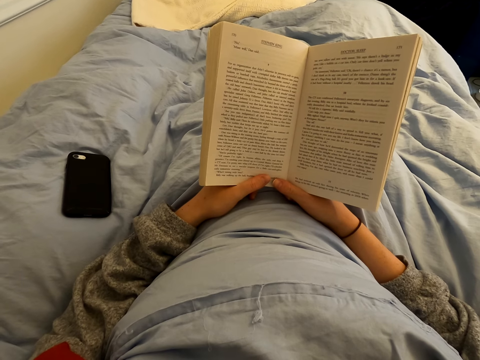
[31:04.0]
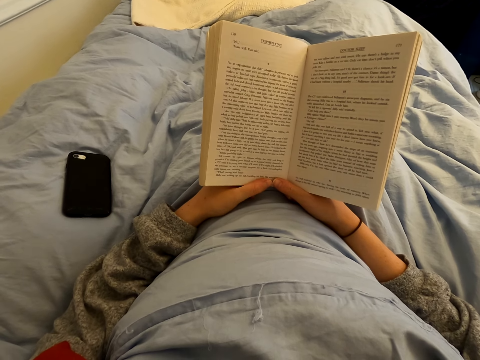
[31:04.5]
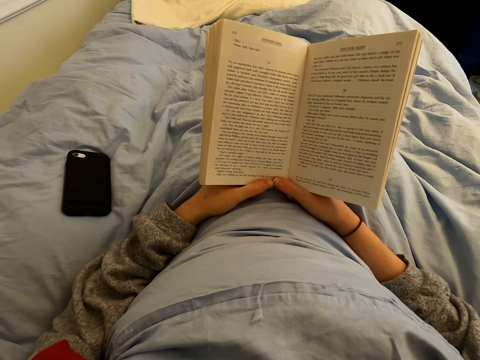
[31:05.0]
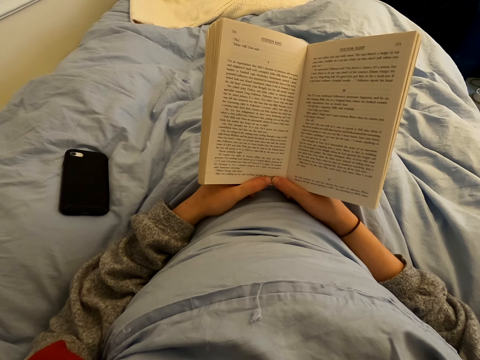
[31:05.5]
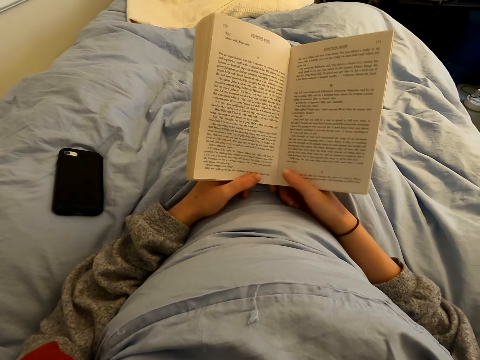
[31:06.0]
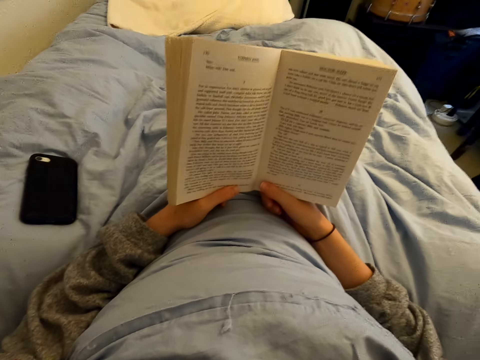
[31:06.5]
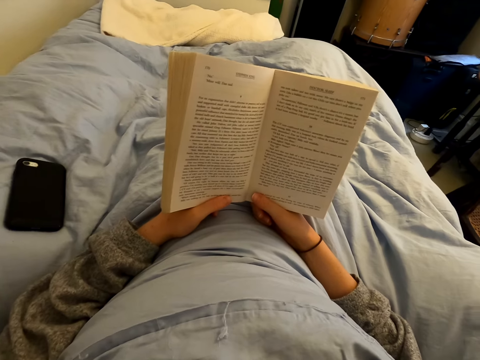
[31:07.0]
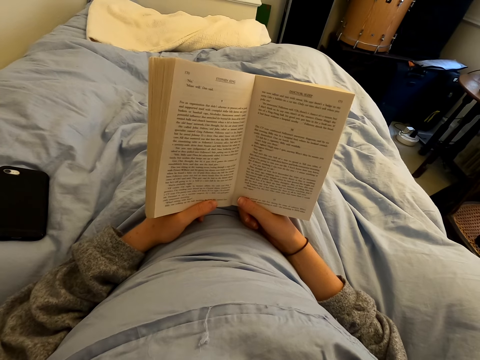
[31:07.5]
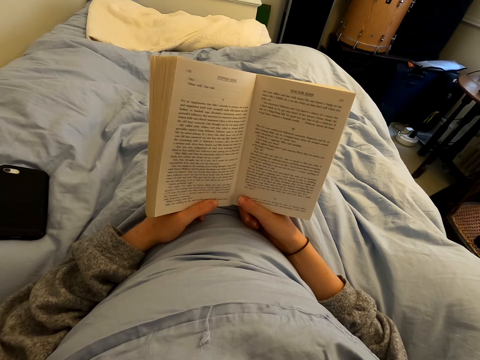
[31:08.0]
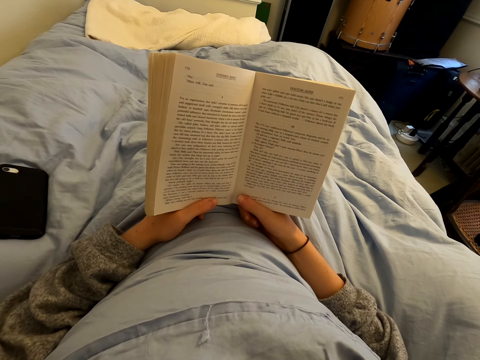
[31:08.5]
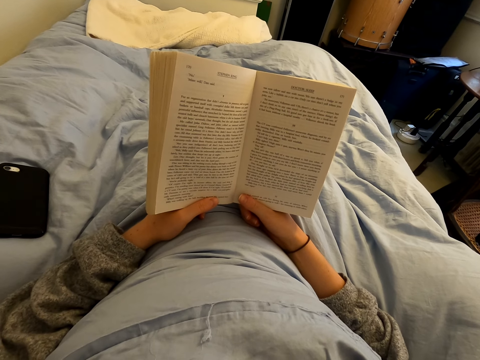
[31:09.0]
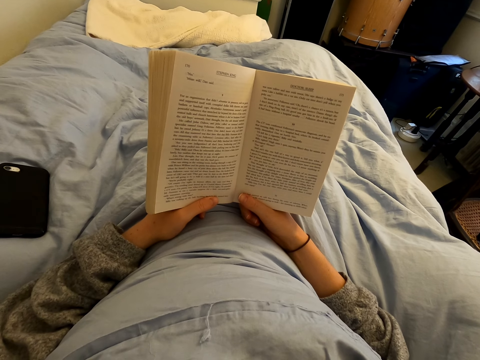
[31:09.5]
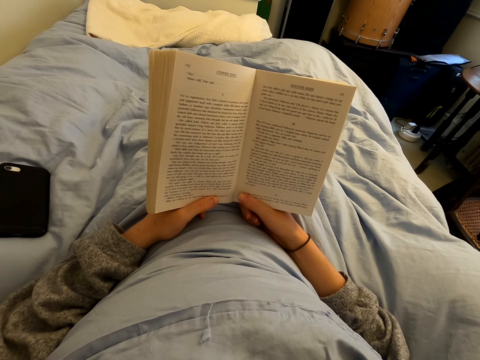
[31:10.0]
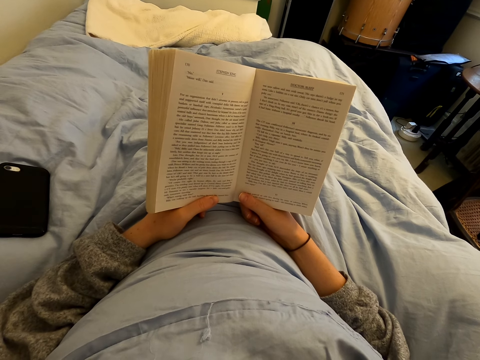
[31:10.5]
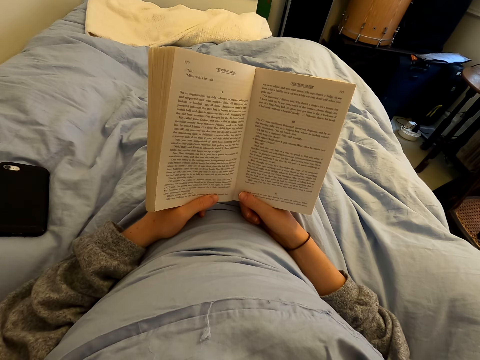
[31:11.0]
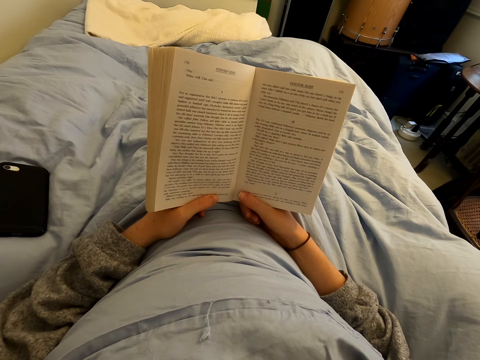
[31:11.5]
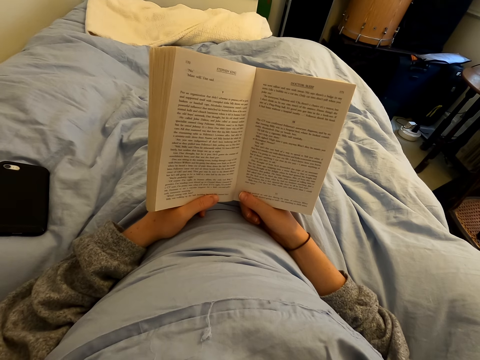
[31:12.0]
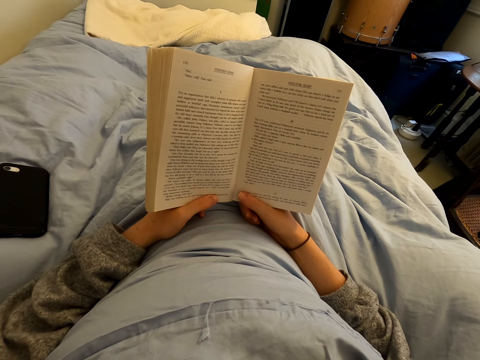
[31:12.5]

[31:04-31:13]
The camera wearer straightens hands. They read a book.

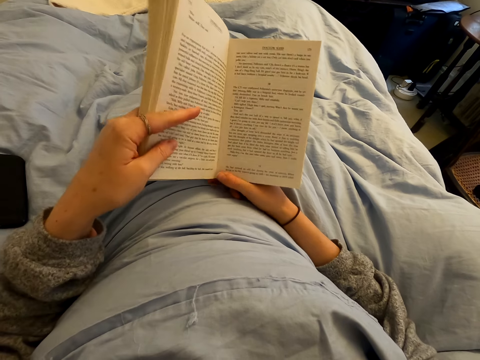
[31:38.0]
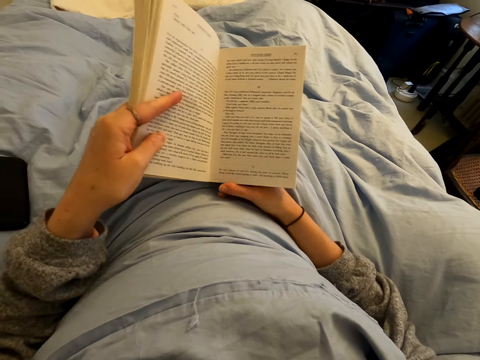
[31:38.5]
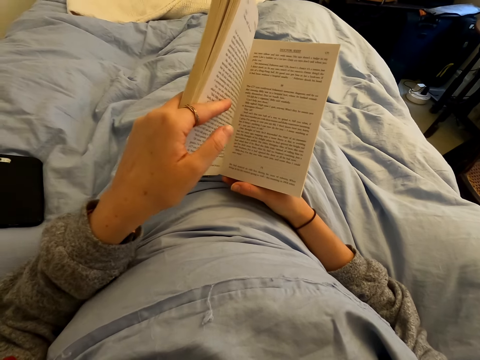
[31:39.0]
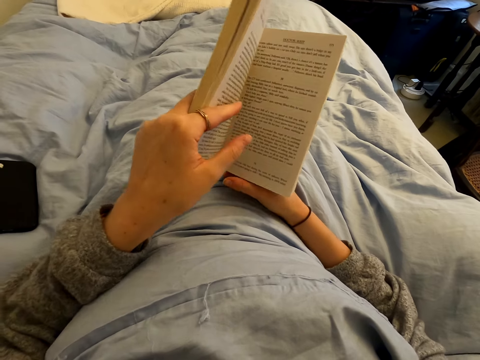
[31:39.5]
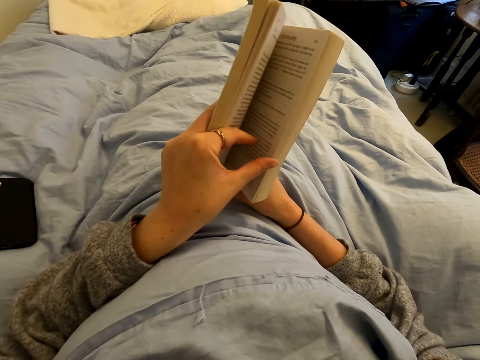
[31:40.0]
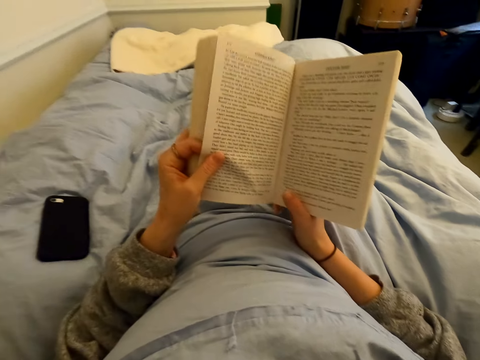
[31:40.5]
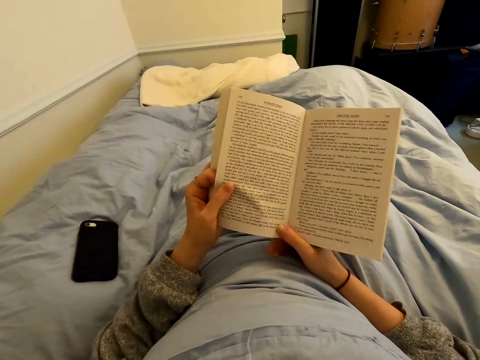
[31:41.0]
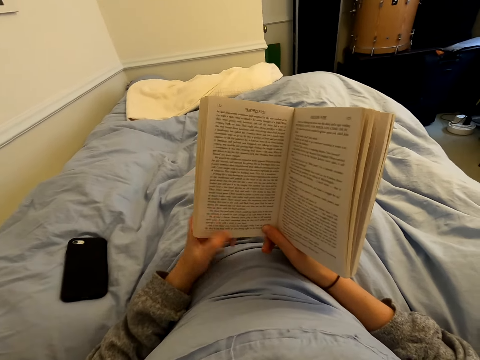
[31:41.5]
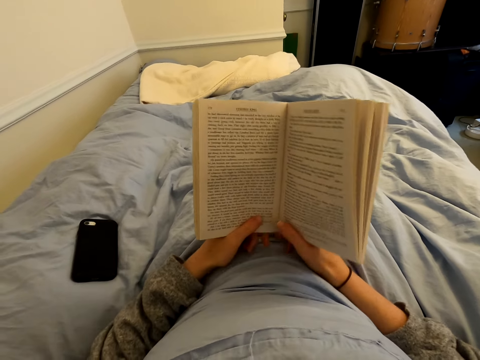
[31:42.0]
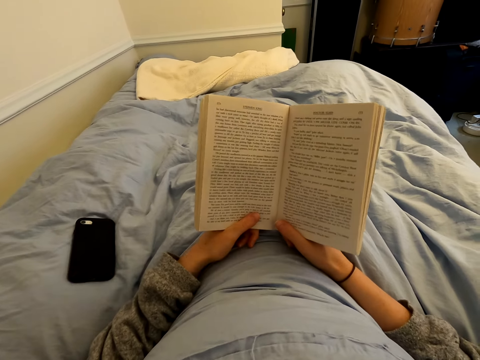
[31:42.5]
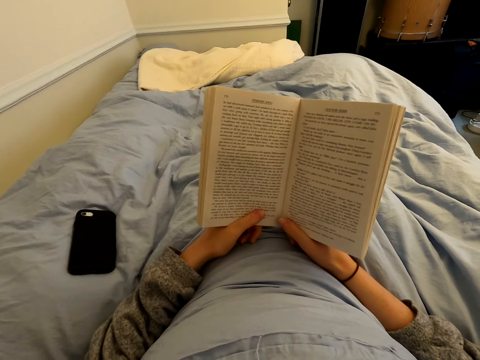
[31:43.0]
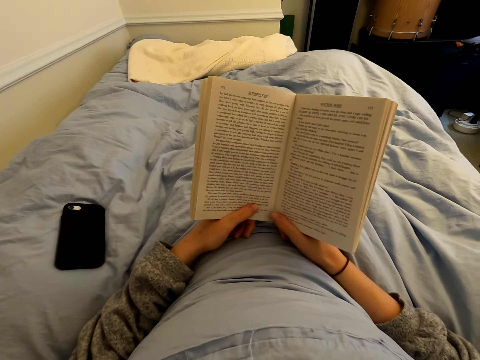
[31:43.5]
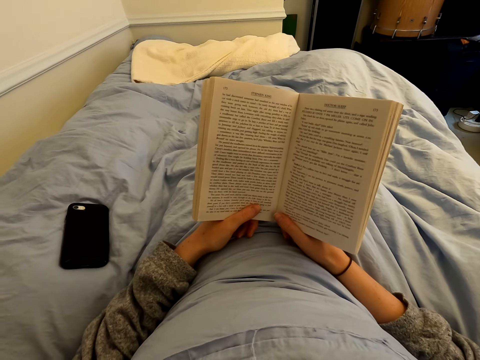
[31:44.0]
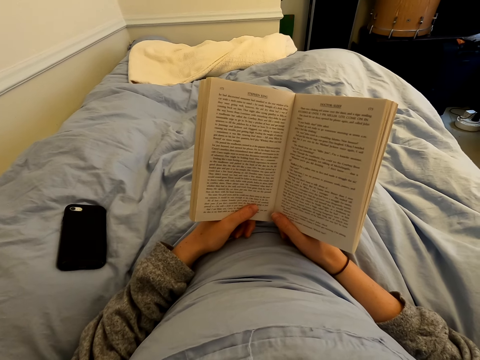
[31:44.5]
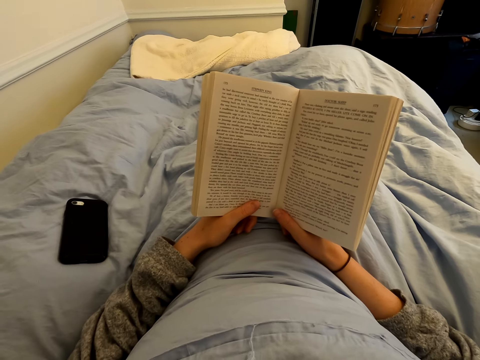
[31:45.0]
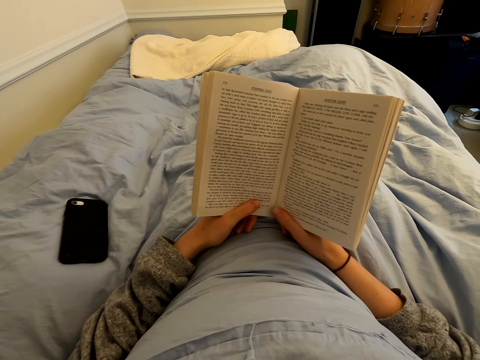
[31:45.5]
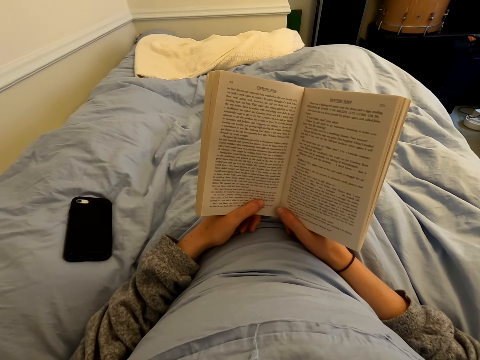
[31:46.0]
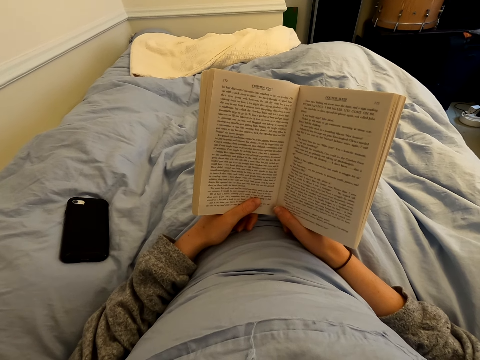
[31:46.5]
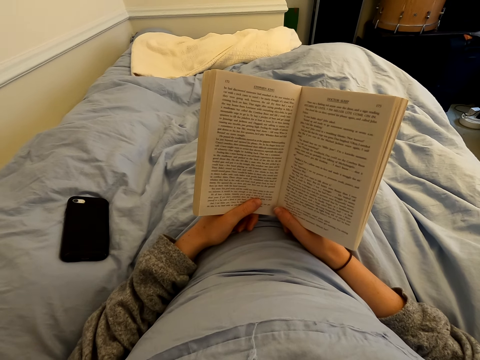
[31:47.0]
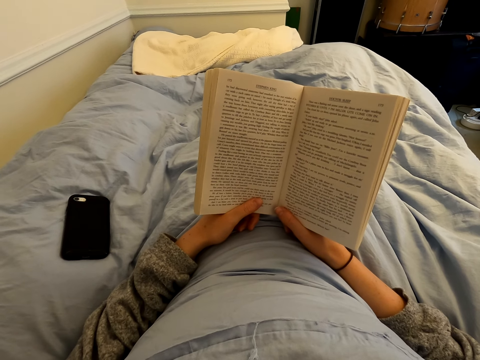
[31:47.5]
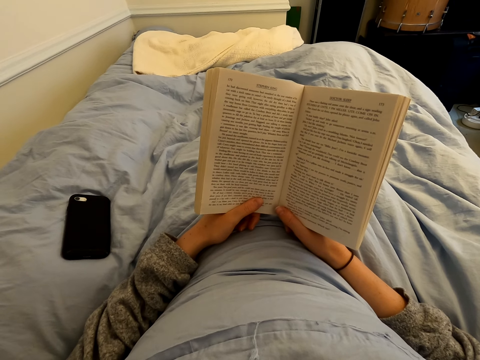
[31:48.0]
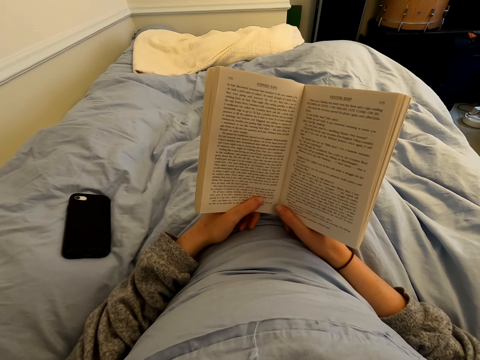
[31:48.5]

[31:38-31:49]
The camera wearer turns another page of a book. They read the book. They read the book again.

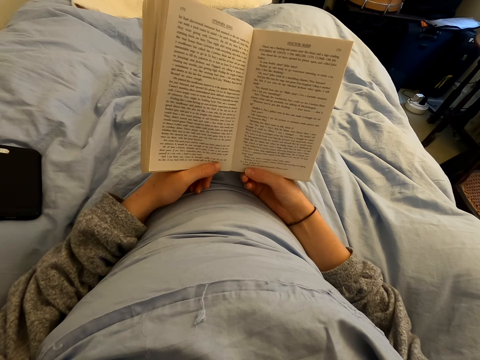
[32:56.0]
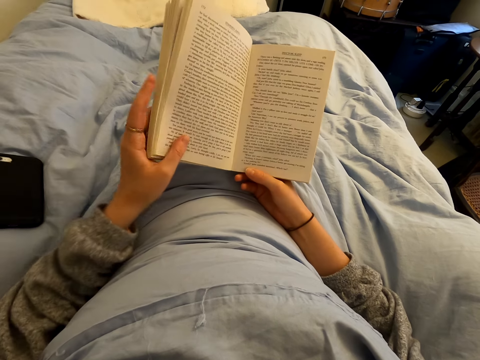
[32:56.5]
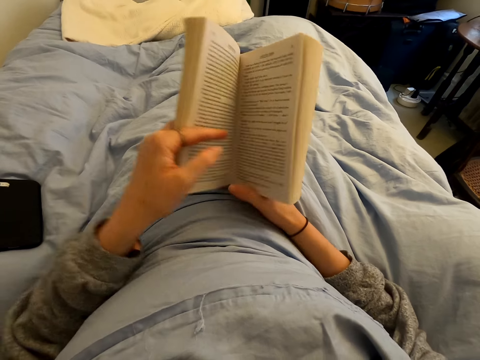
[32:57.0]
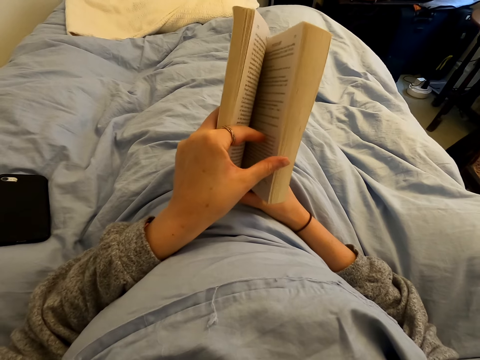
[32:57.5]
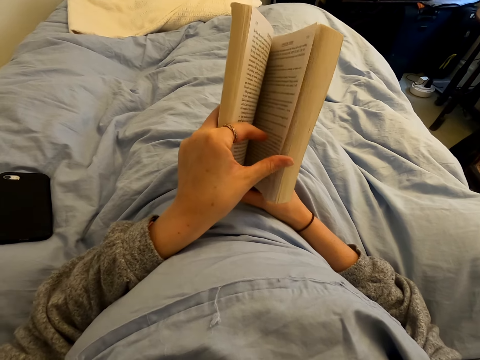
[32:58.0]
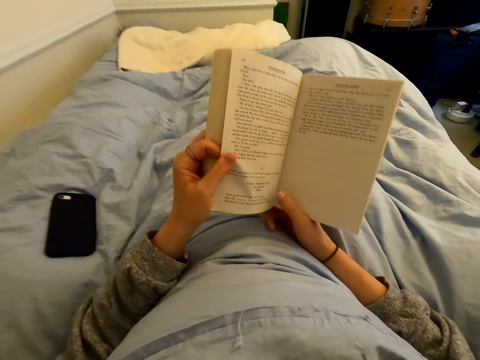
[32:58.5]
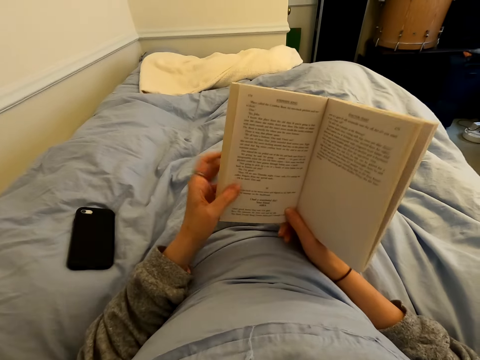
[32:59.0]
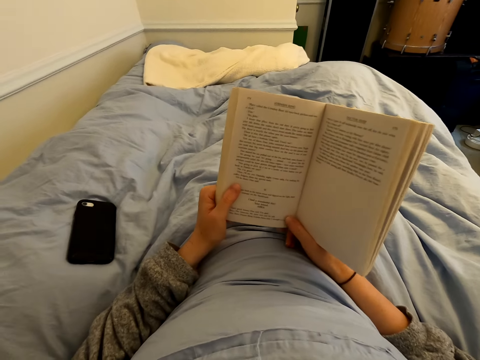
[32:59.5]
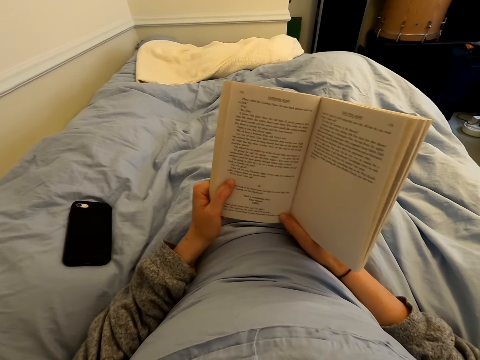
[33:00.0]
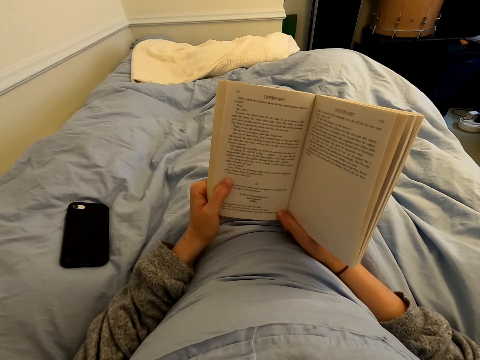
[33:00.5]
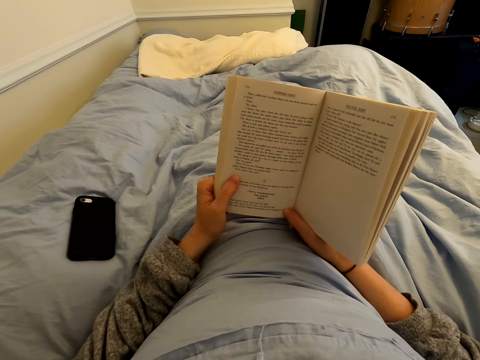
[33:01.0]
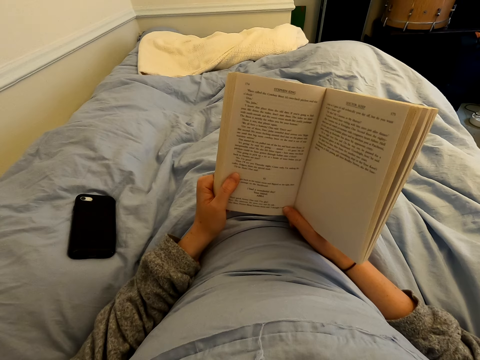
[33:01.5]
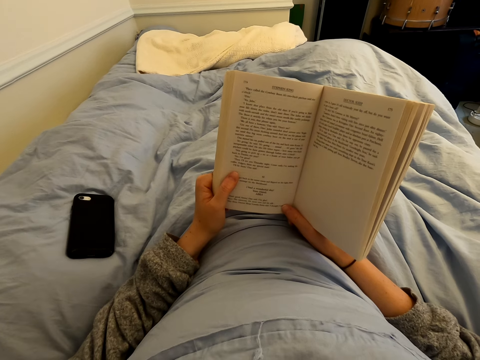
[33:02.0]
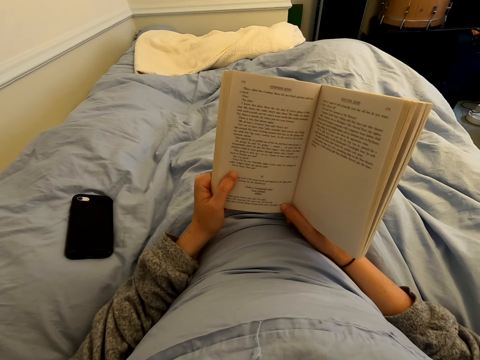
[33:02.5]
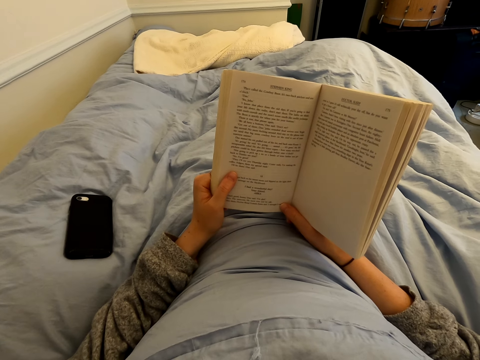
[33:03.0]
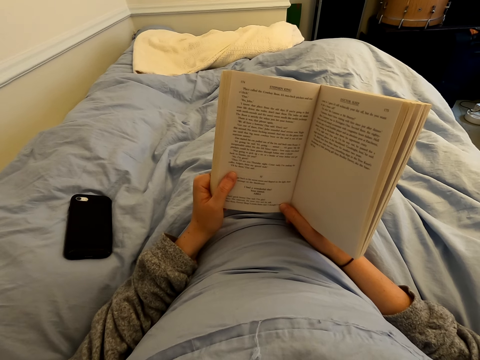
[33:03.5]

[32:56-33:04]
The camera wearer flips another page of the book. They read the book.
